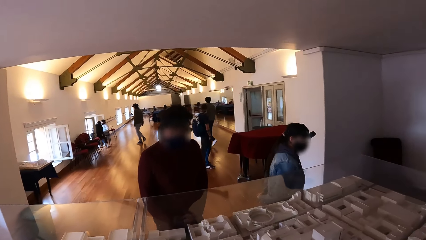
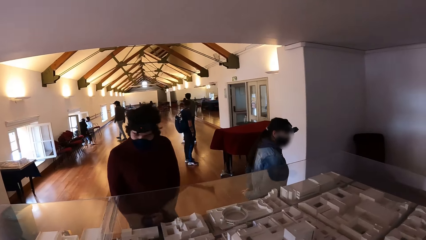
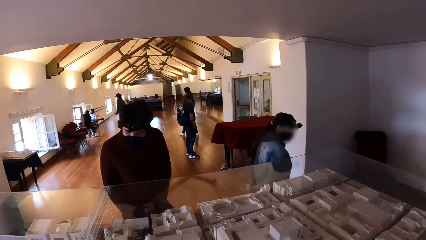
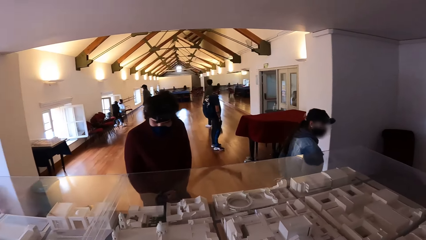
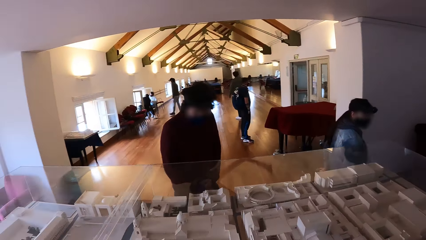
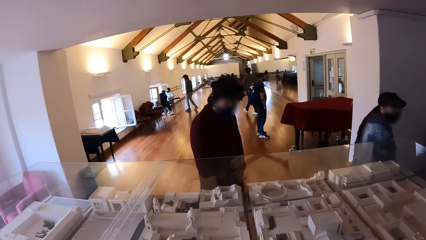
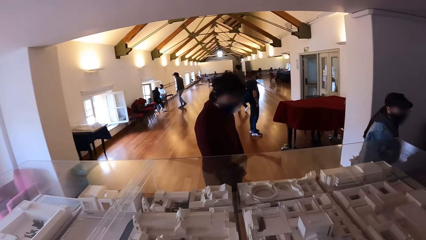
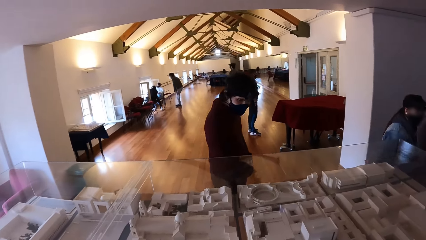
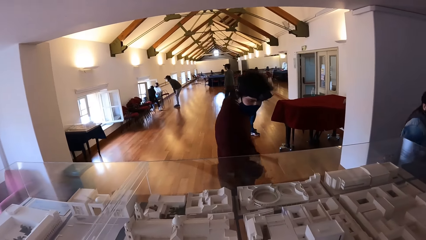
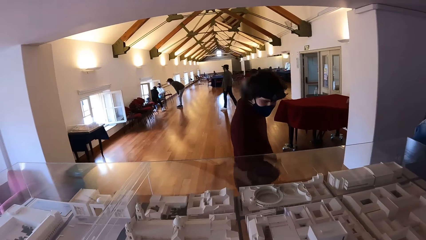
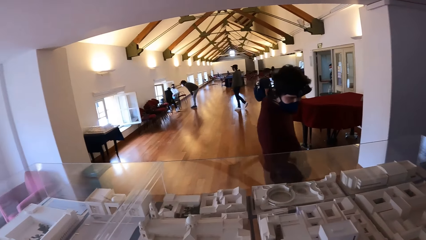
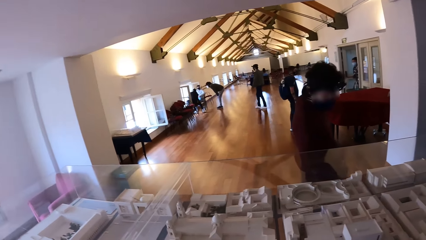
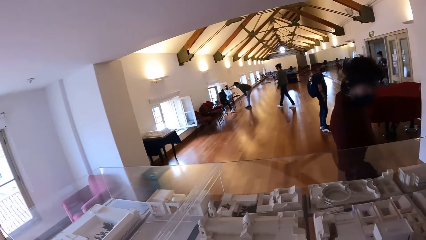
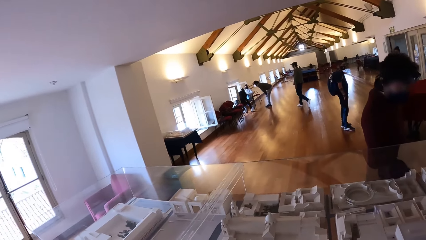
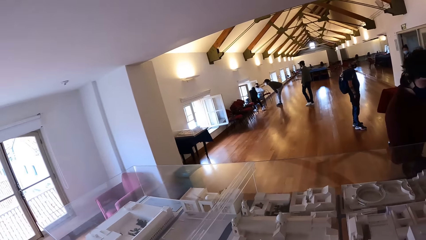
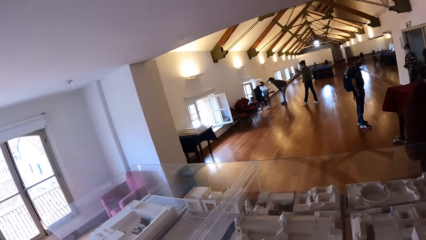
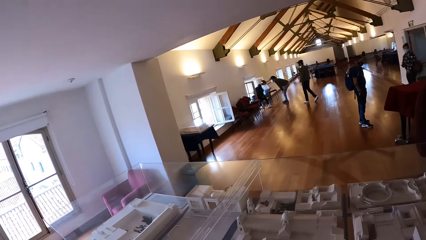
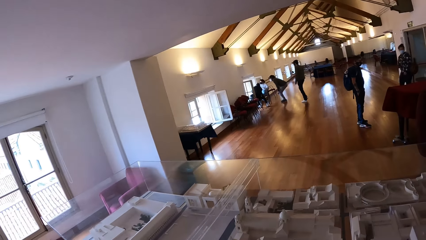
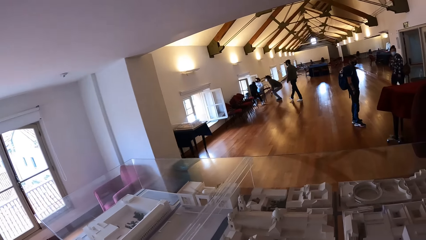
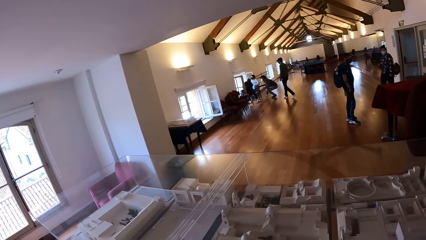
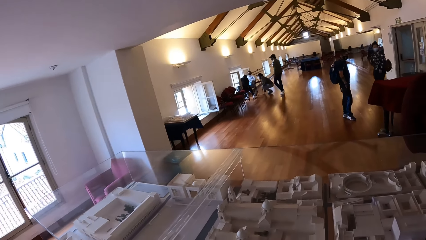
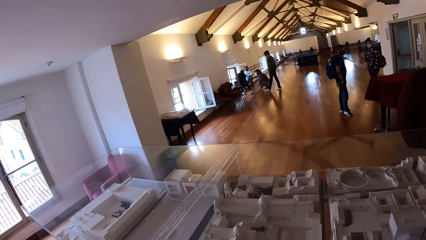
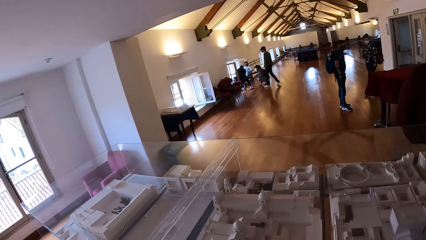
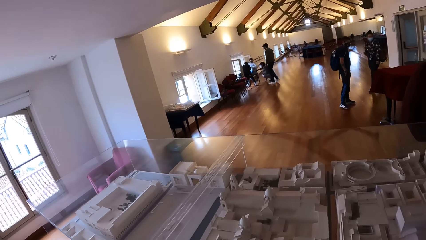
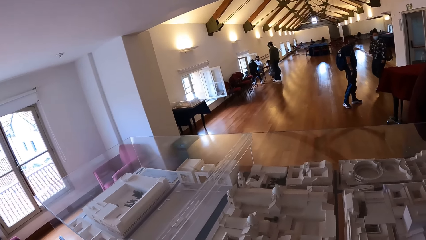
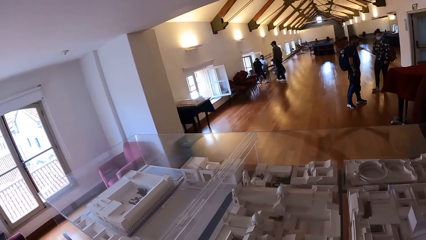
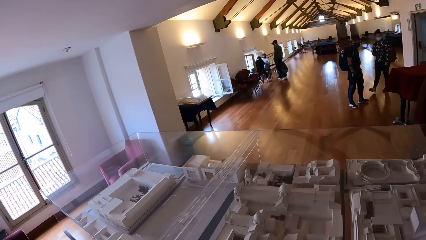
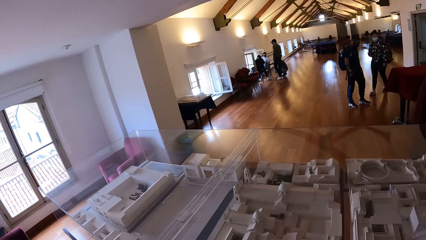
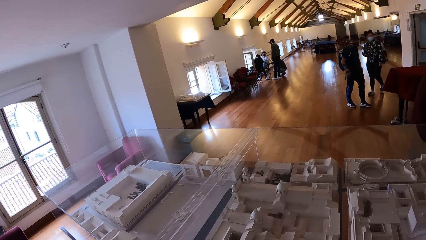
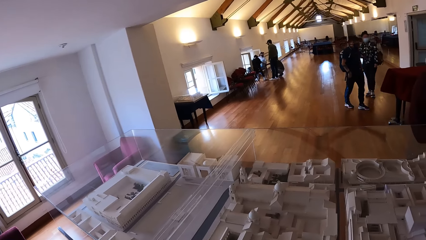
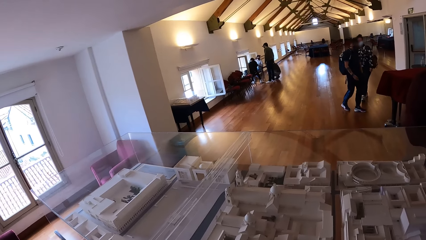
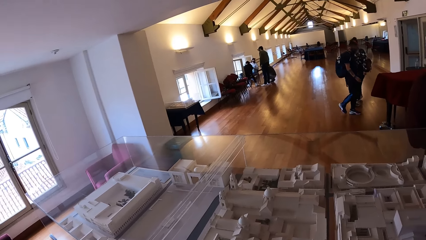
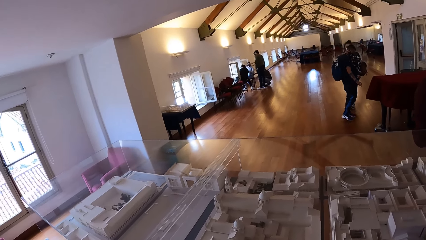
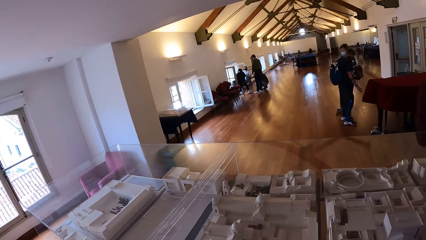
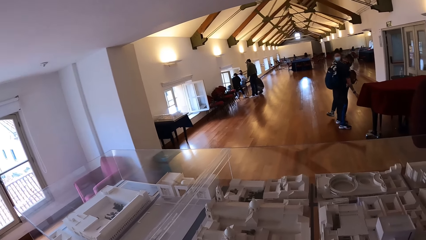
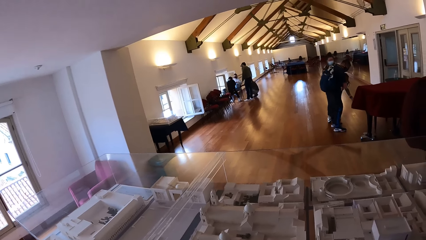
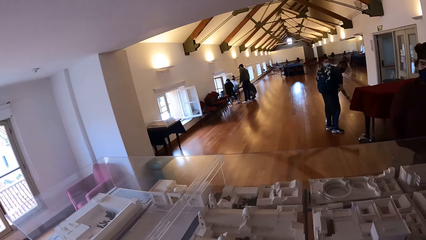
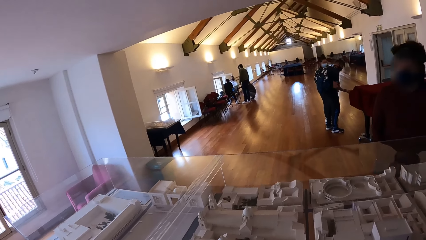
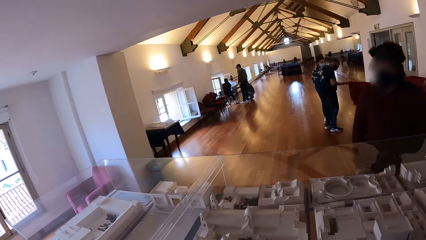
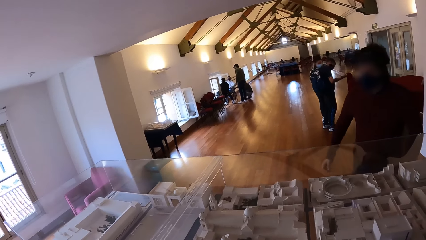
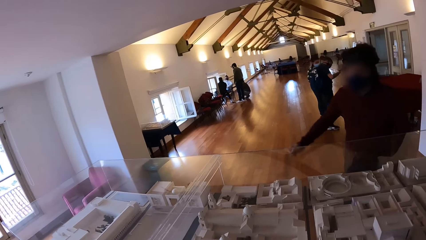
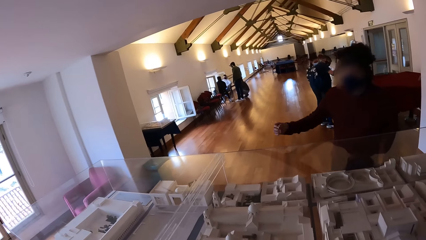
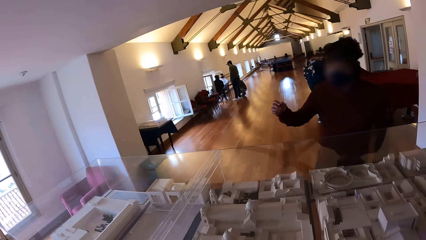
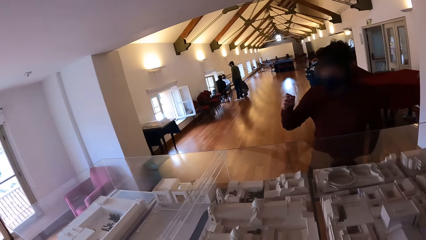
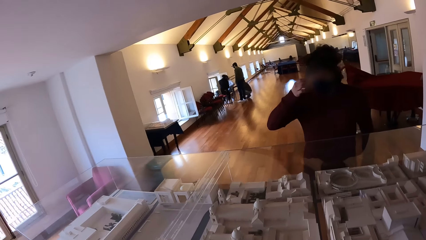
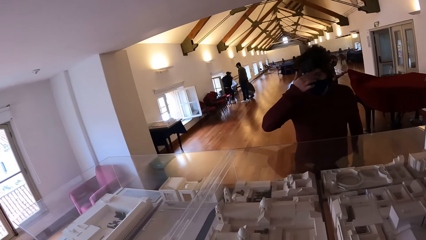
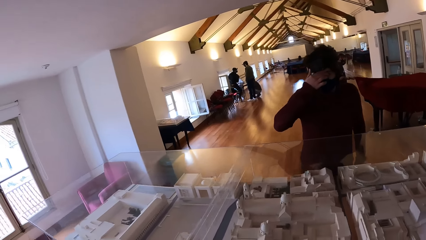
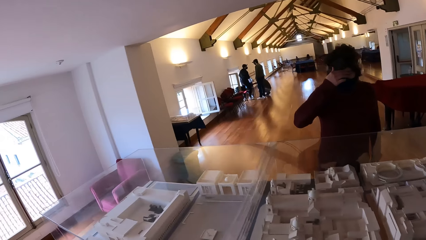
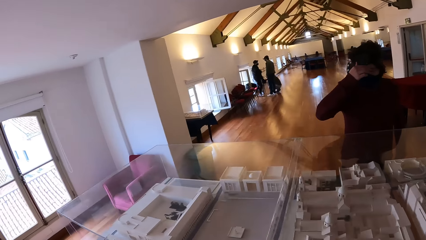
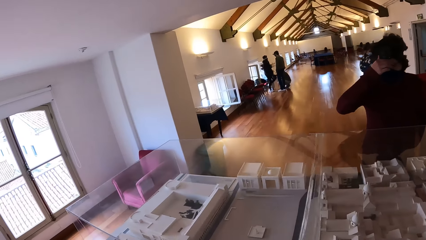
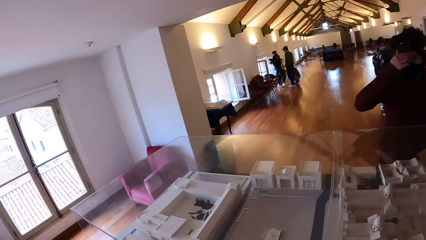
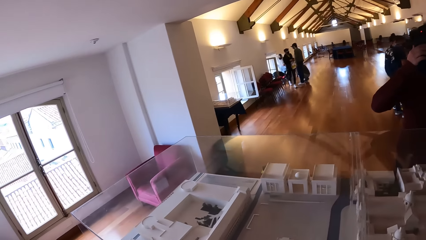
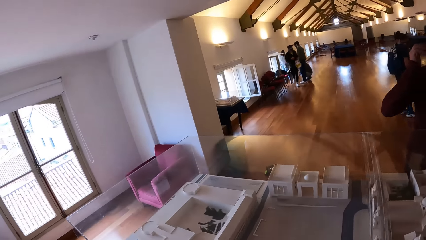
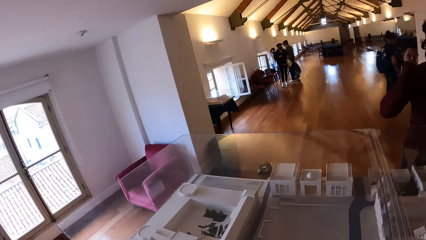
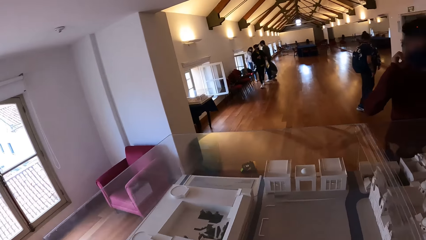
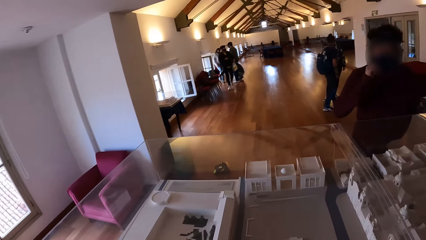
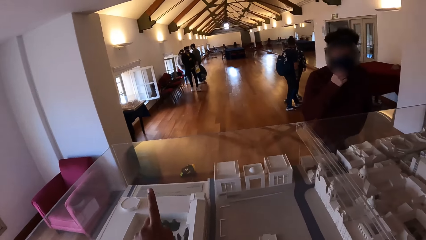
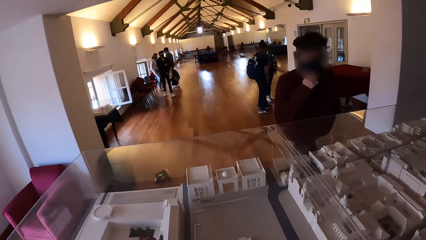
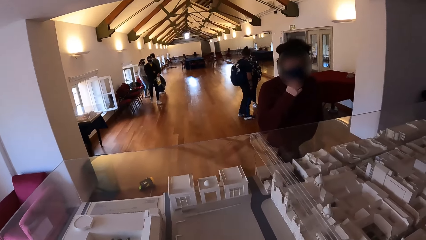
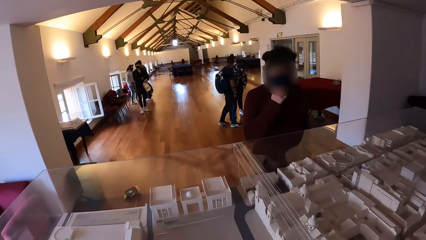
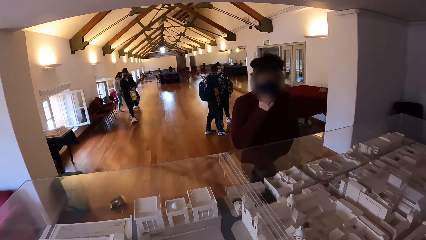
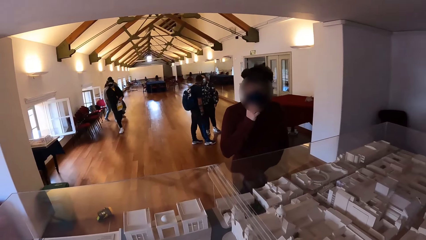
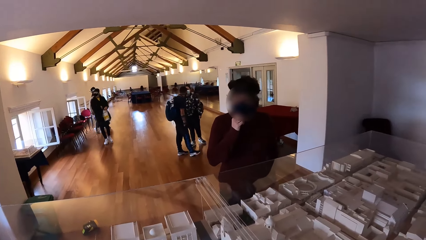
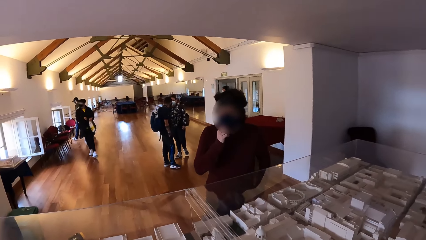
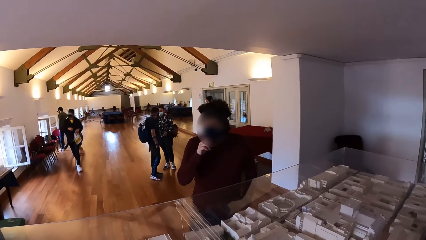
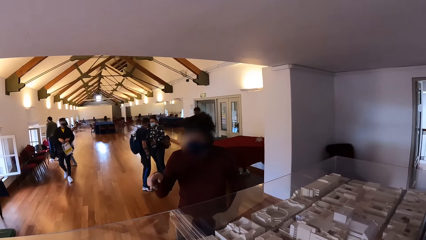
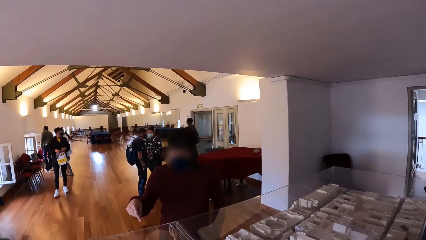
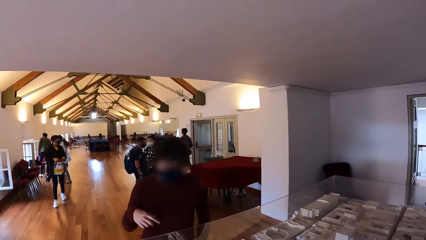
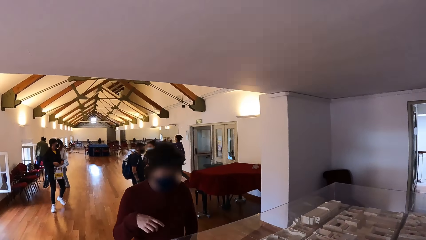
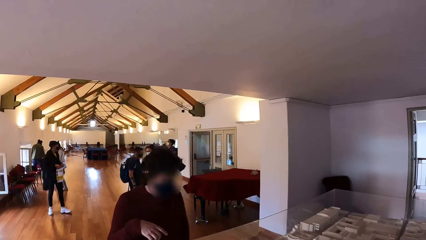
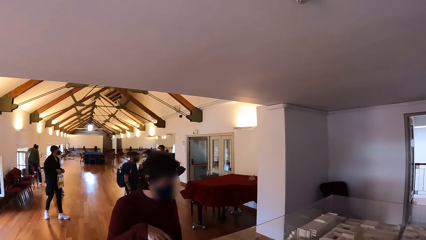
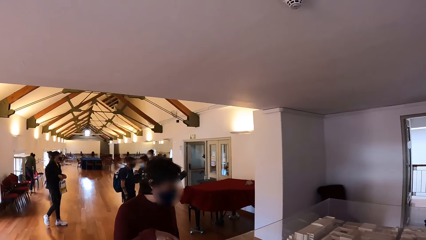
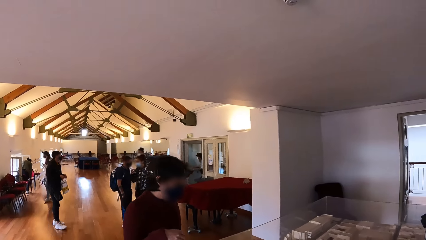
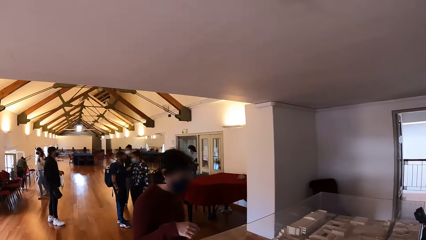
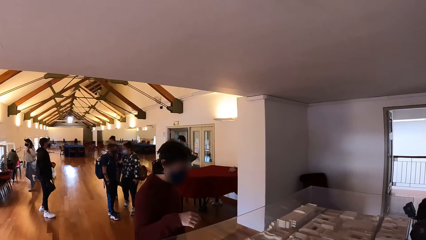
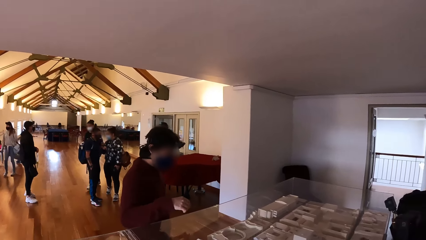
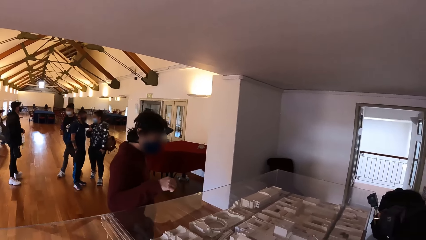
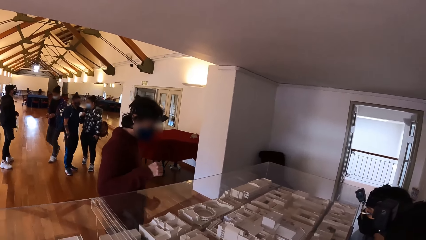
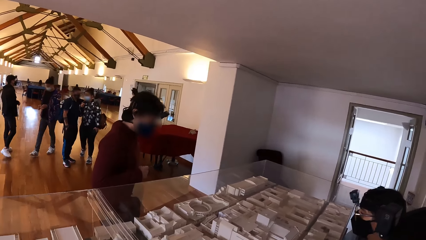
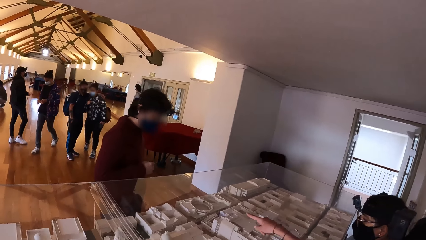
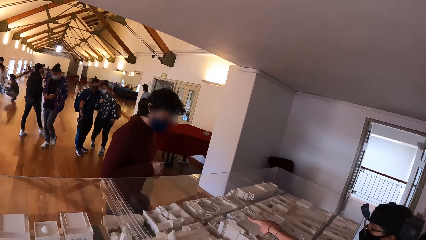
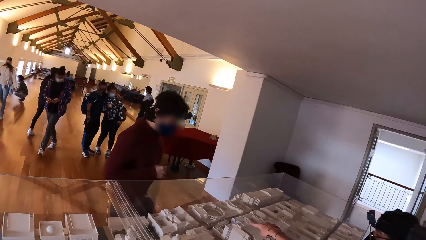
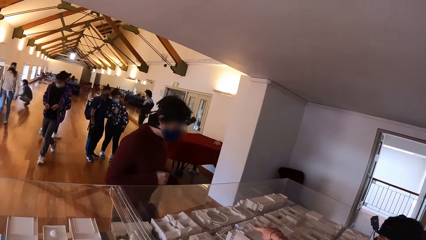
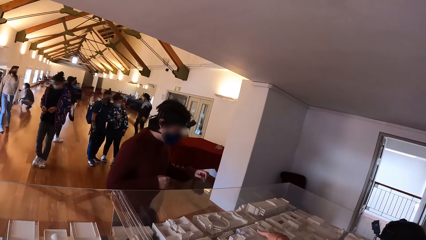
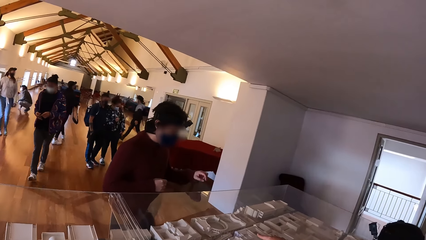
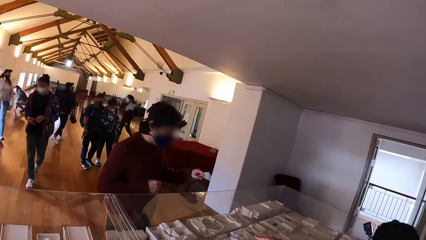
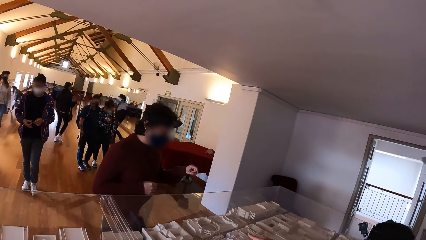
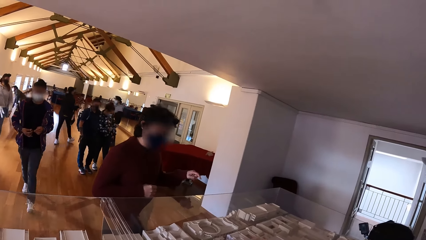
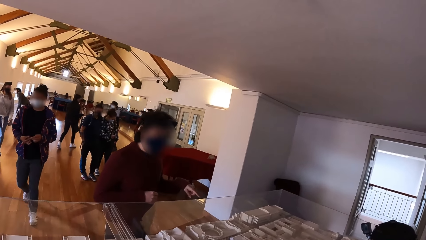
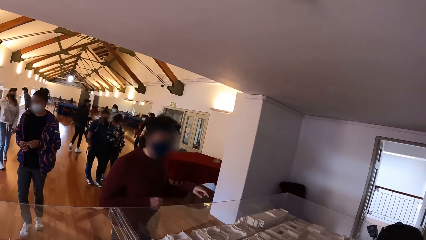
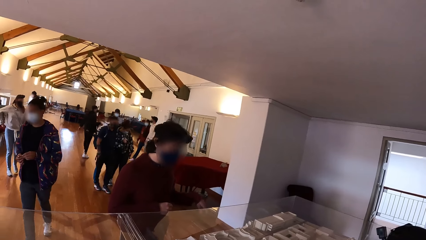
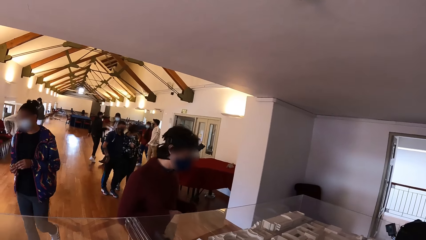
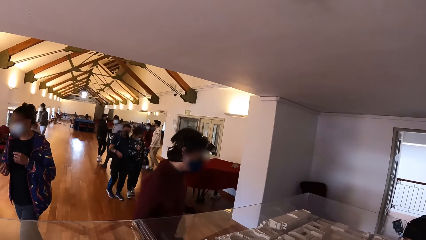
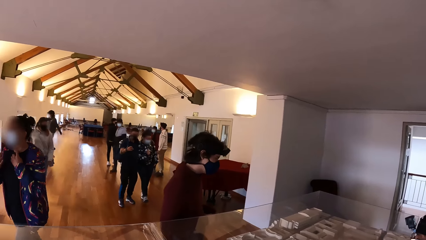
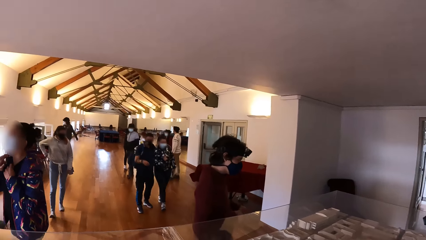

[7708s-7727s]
The camera wearer looks at the models on the table. They walk left. They converse with a person. The person converses with the camera wearer. The camera wearer looks at the models on the table.
